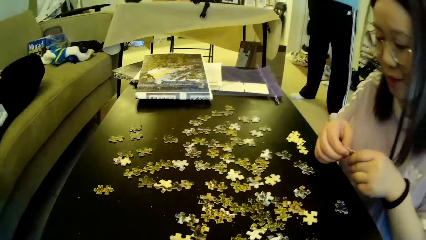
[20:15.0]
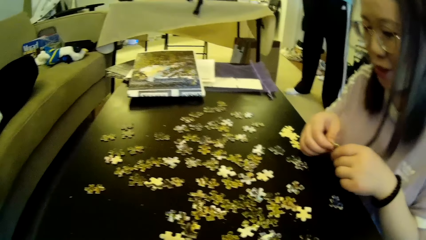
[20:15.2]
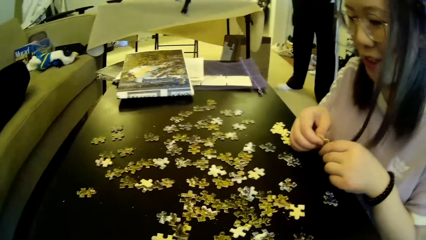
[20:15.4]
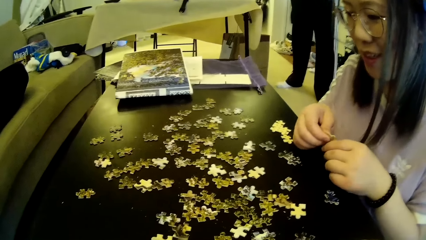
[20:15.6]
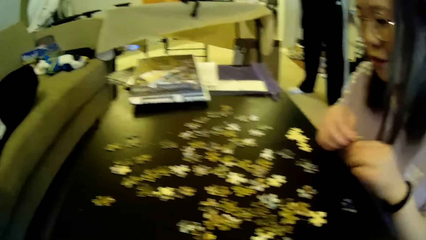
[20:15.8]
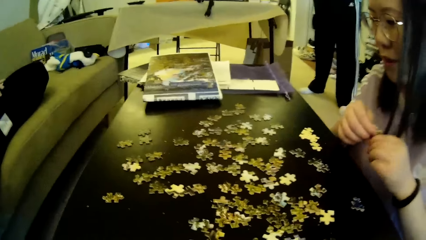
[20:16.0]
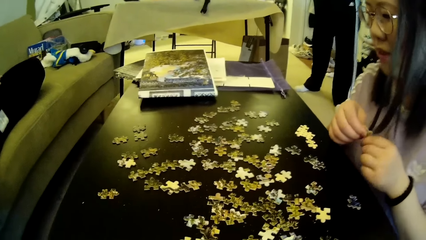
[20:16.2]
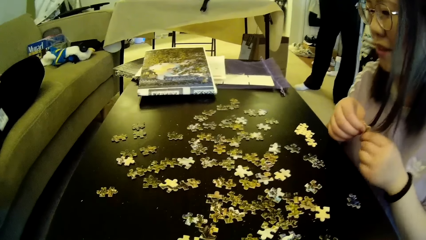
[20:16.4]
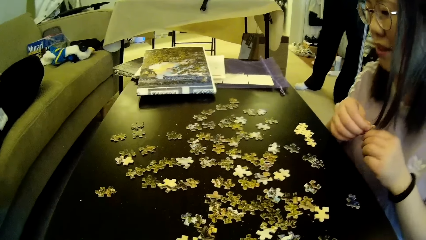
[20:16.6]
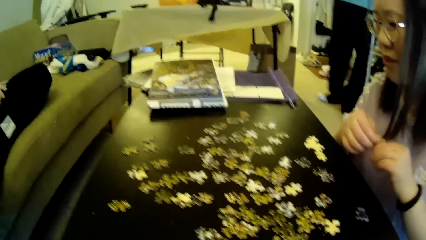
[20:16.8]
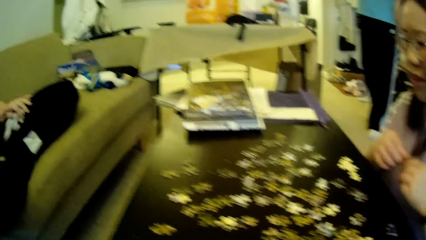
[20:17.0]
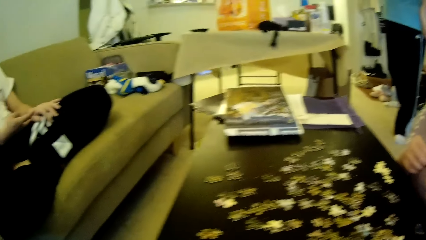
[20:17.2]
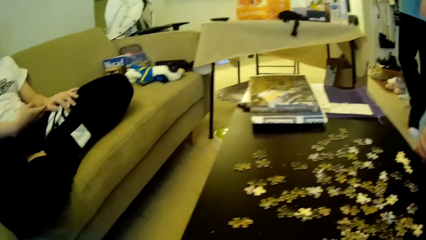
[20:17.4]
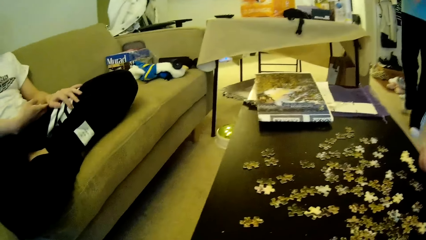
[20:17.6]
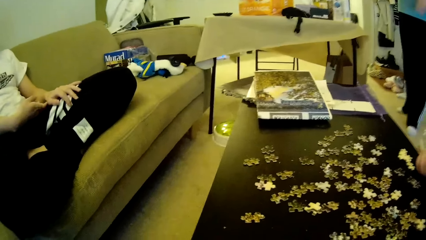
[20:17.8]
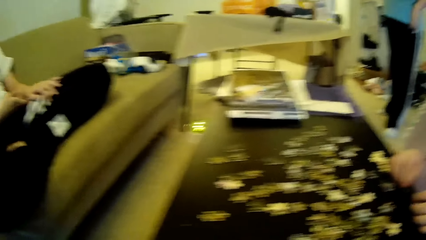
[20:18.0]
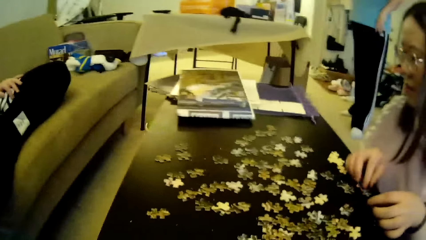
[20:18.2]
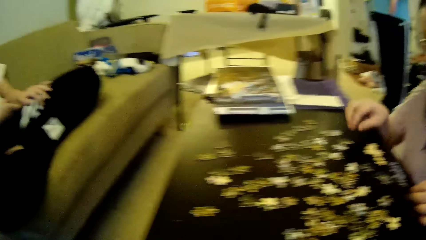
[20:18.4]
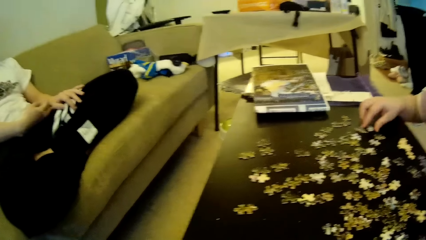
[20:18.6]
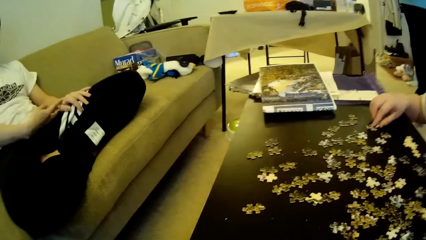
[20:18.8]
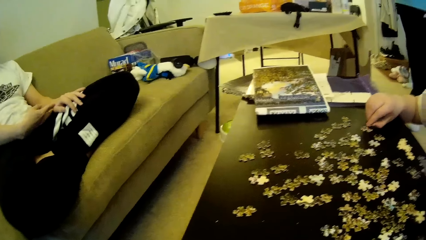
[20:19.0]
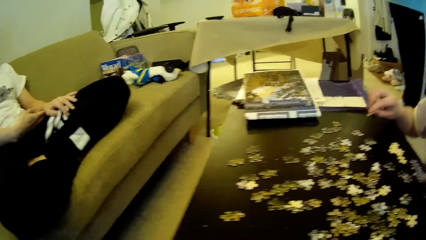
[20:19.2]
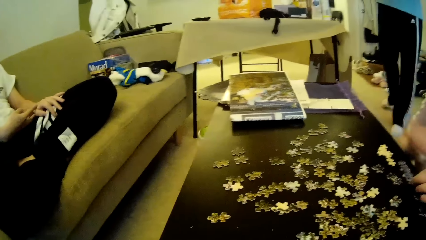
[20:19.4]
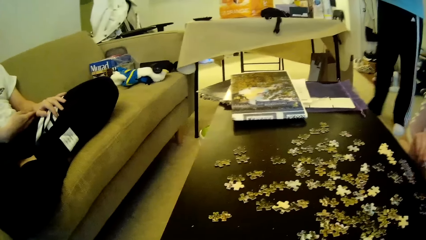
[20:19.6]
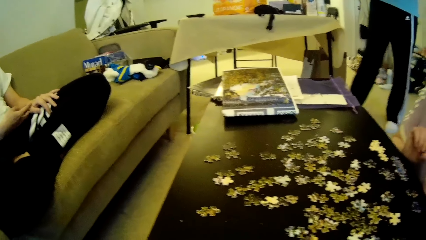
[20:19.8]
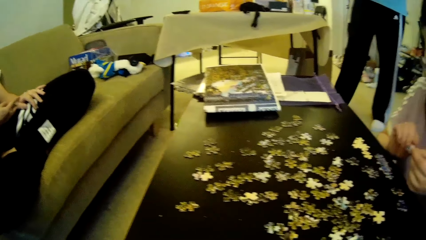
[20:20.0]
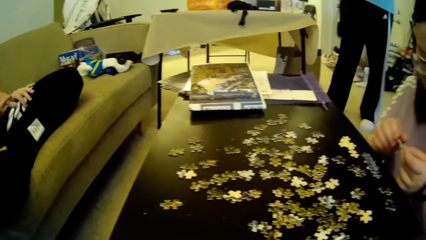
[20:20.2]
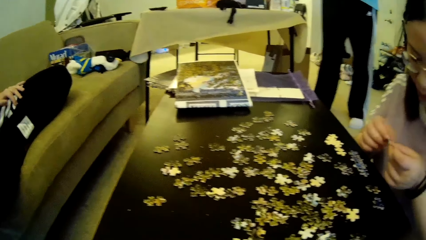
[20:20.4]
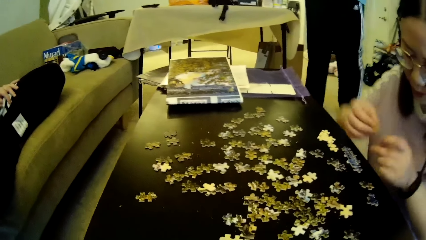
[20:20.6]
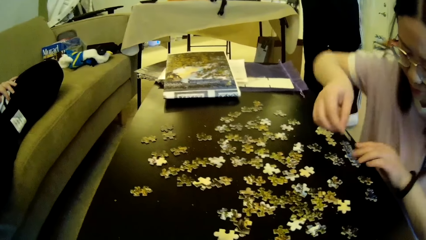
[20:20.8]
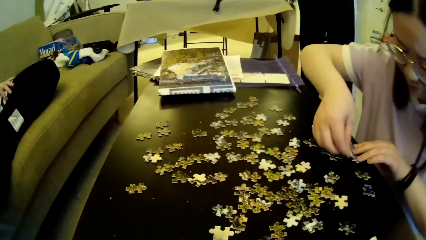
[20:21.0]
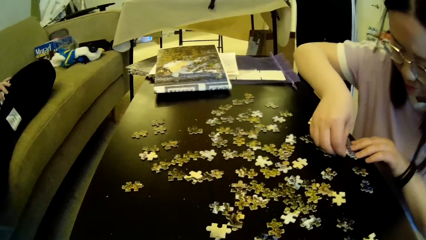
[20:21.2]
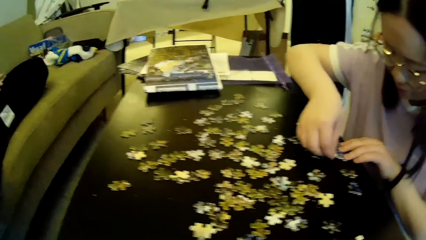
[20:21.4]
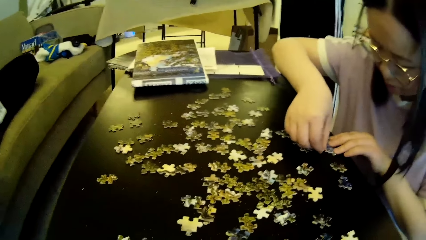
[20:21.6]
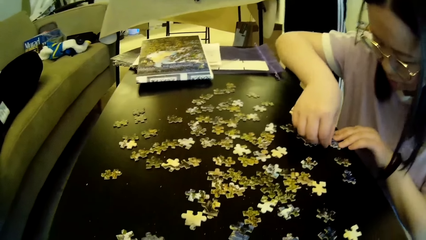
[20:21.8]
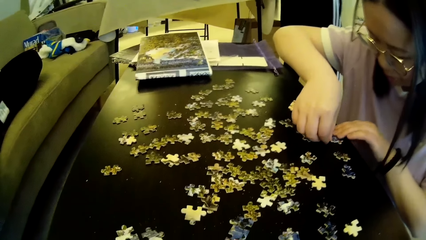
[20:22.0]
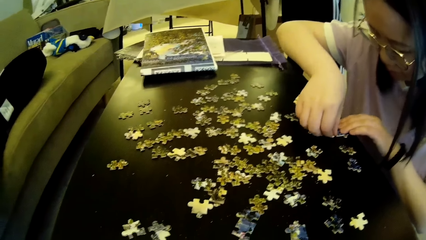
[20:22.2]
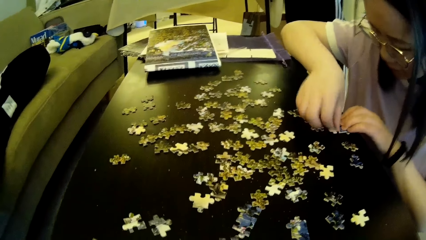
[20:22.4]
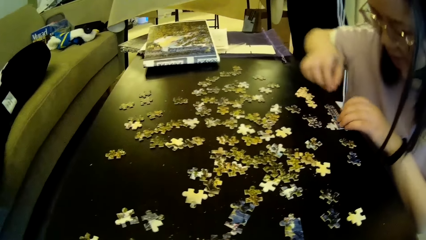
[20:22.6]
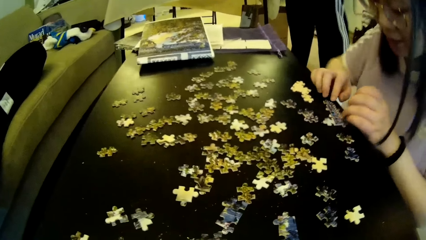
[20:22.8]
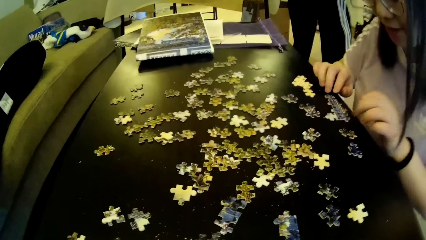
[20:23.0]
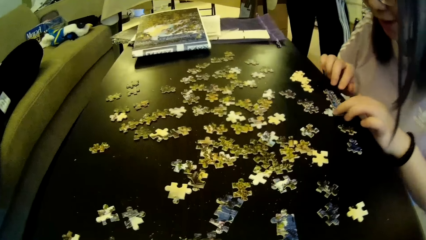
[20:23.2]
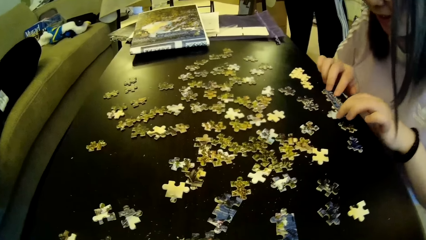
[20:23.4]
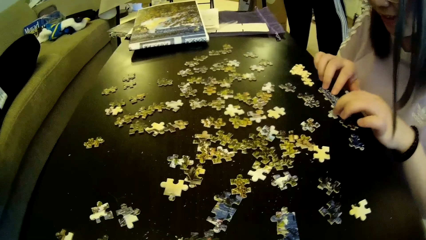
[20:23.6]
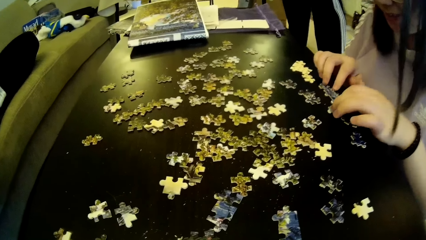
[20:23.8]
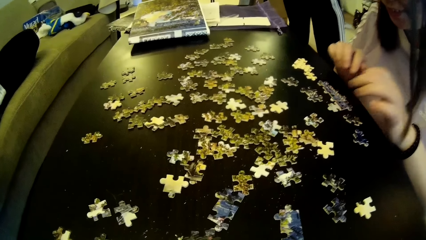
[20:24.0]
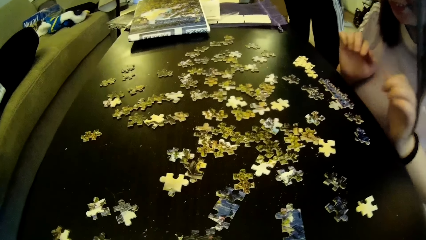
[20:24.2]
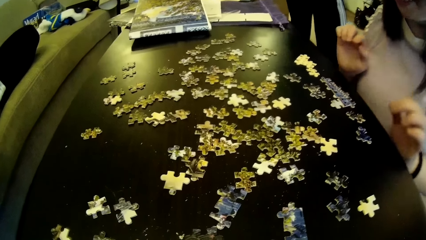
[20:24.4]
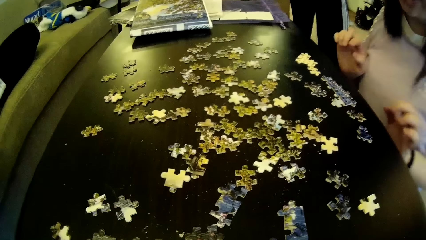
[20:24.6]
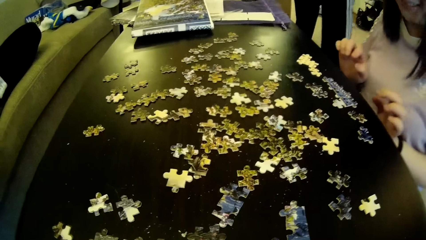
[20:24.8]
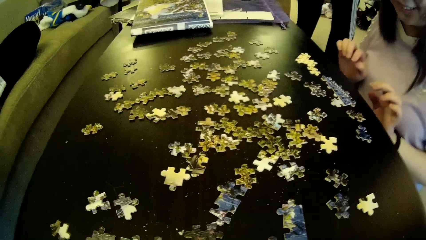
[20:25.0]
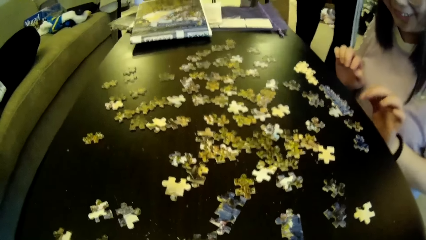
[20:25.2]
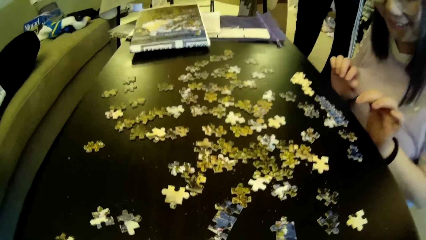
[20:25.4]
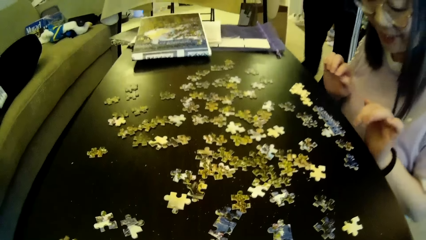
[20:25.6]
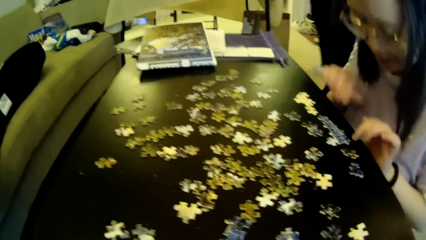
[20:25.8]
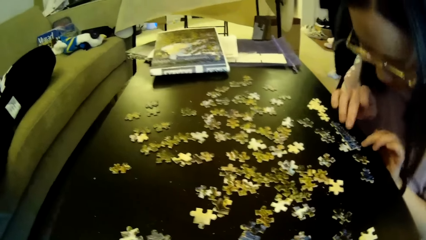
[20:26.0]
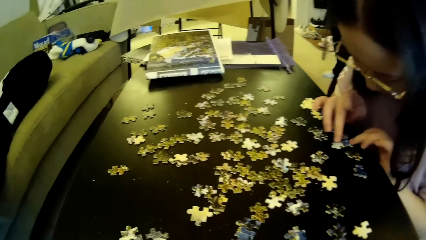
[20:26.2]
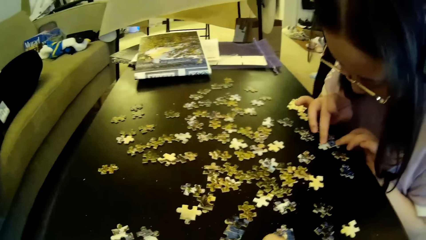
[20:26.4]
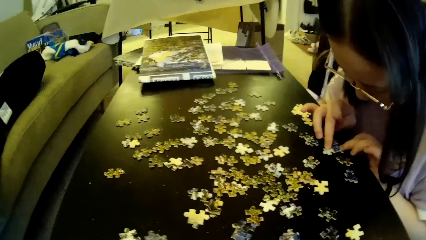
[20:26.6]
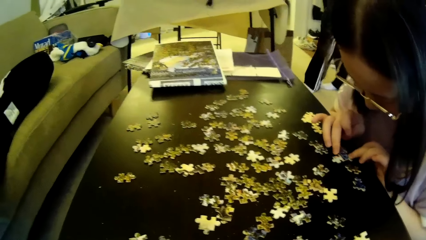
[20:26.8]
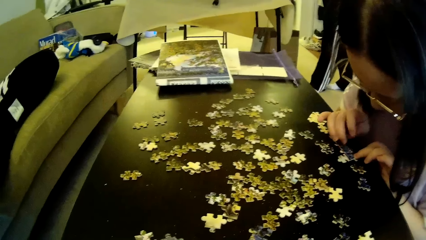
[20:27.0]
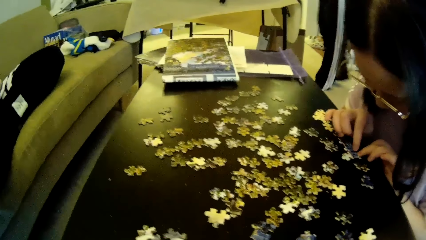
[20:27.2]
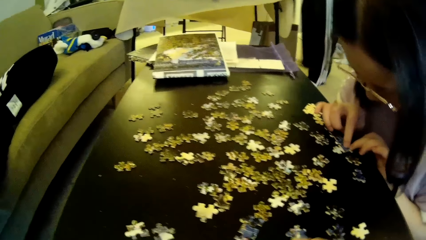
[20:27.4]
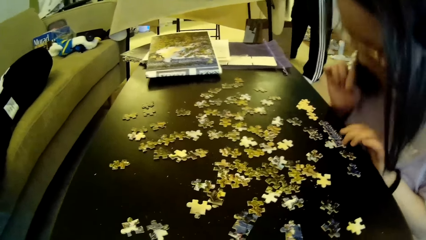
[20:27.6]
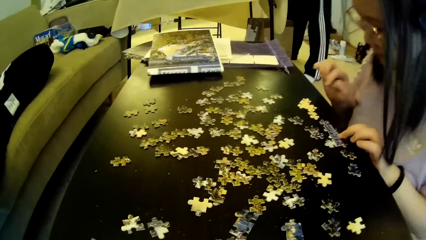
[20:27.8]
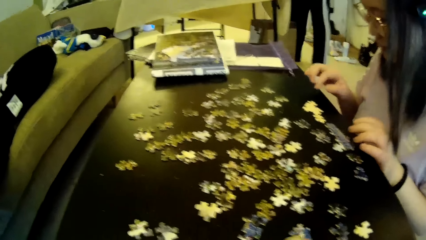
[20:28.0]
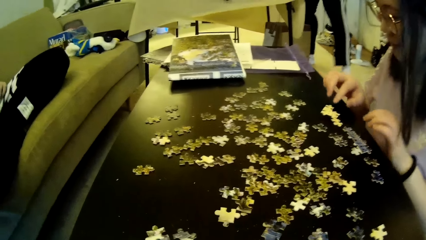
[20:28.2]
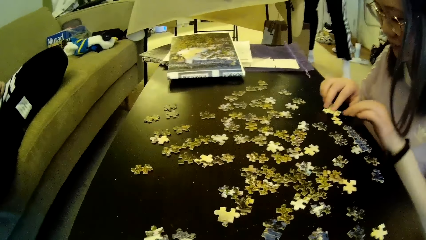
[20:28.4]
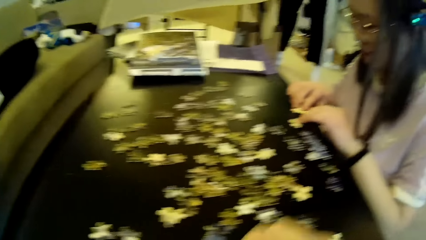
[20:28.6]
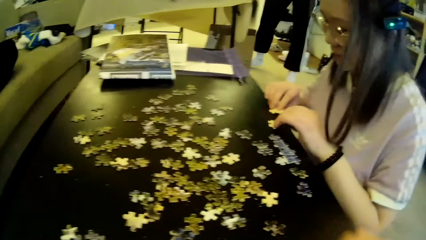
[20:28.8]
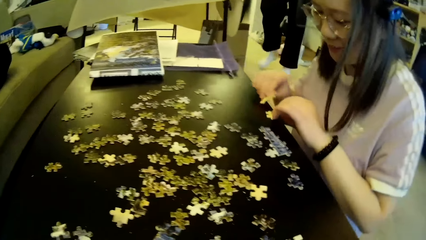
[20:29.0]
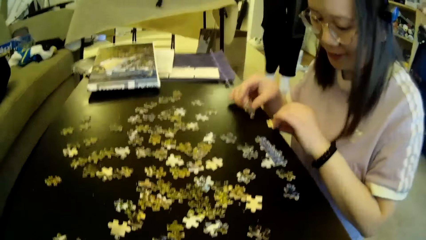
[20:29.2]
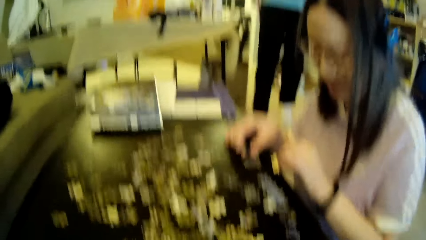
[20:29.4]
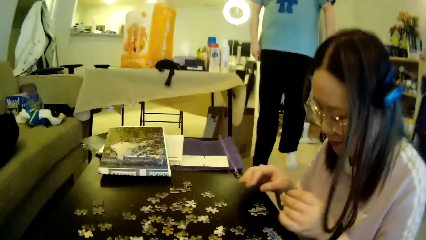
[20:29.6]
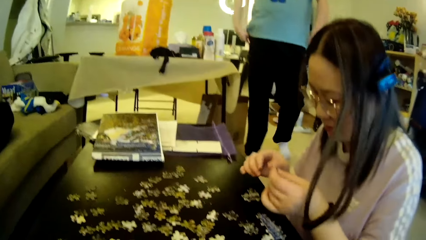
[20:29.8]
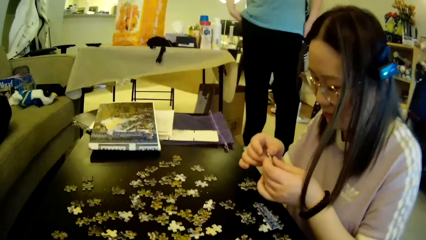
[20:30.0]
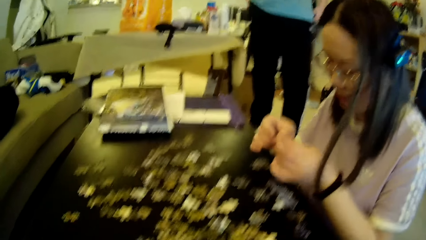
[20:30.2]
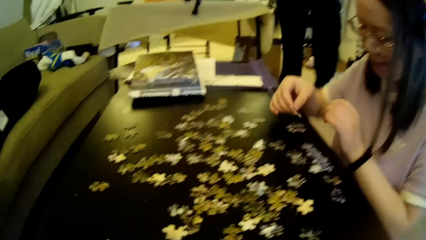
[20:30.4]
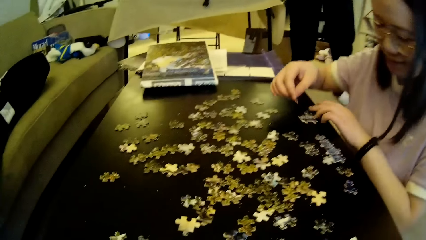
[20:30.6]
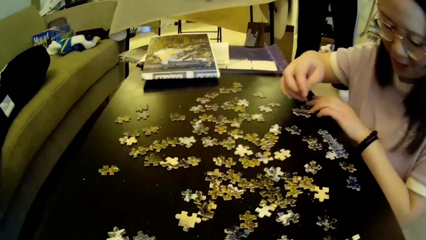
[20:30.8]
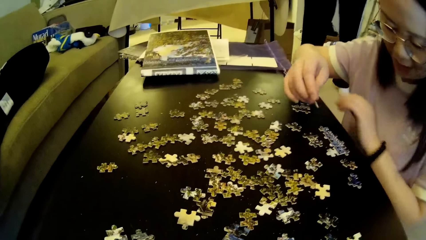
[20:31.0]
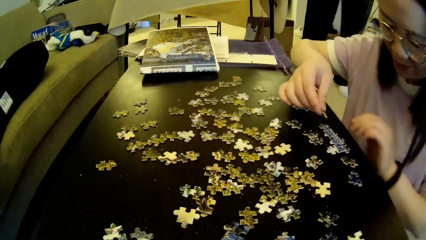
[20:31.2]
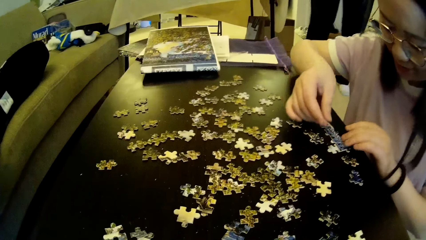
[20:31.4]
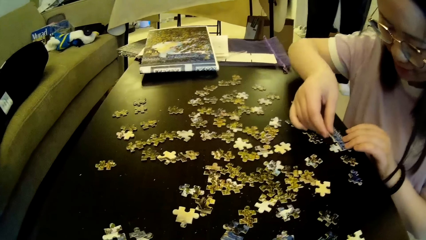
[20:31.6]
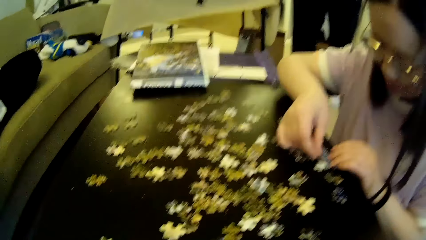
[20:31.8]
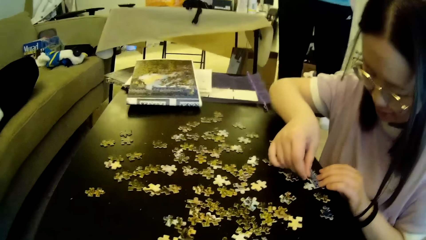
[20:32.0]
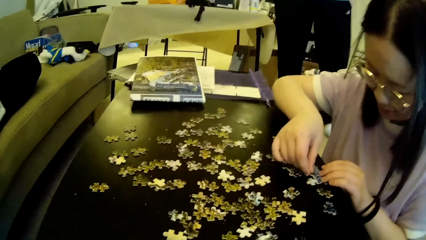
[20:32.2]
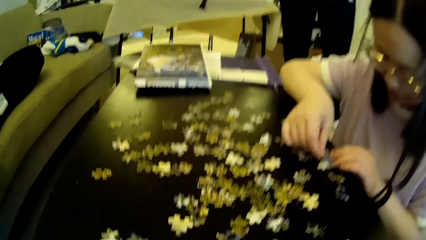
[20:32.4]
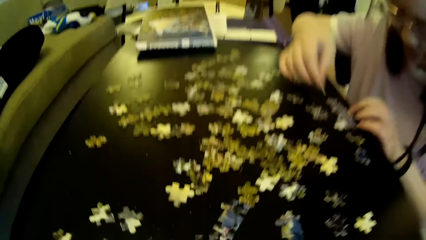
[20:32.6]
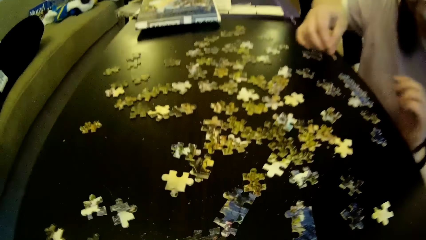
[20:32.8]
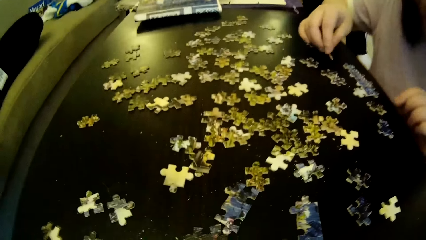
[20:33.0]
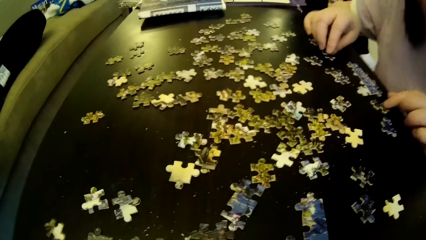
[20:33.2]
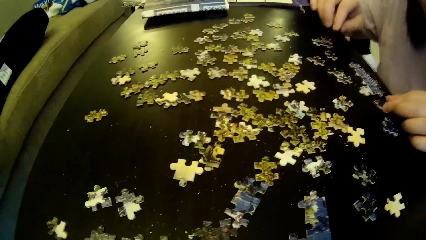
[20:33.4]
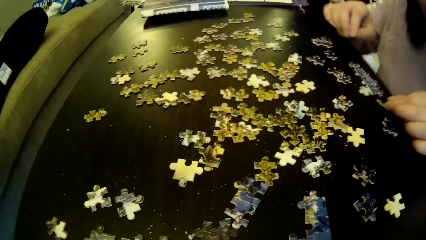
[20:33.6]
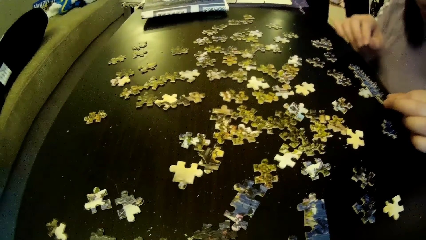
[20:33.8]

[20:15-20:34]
A lady looks at the model pieces. The lady picks up the model piece. The lady adjusts the puzzle pieces on the table. The lady fixes the model piece. The lady moves the model pieces and moves the hands. The lady looks at the model pieces. The camera wearer moves the hand. The lady looks at the model piece. A man puts a hand in. The lady fixes the model piece and puts the model piece on the table.
